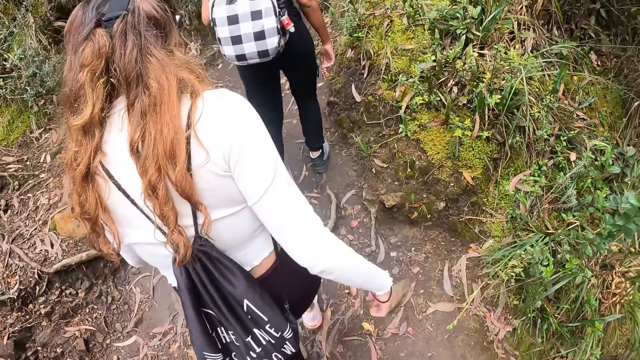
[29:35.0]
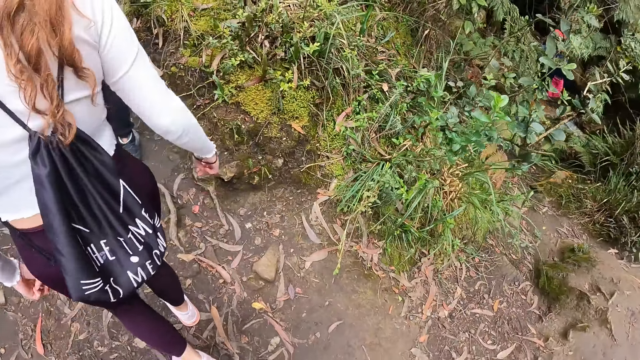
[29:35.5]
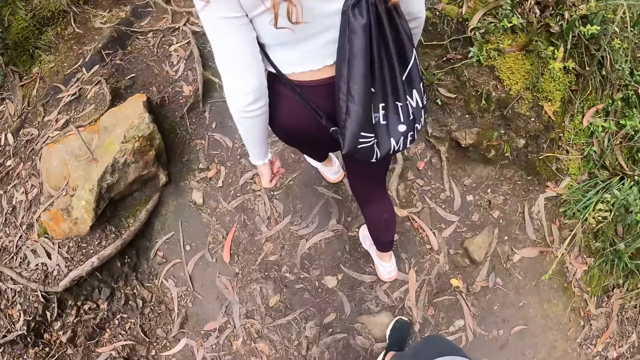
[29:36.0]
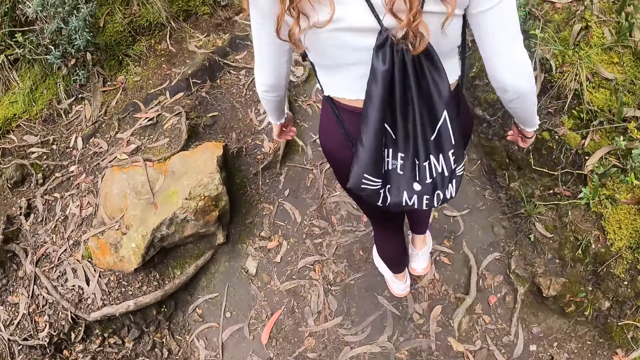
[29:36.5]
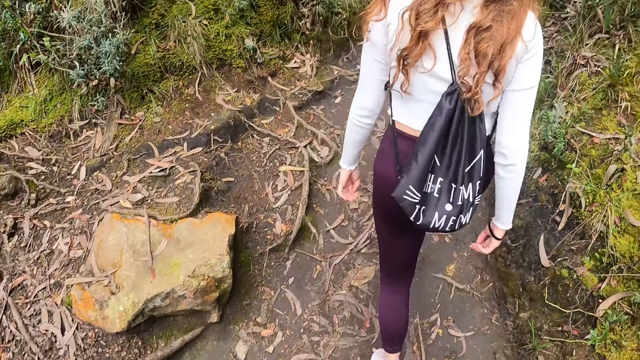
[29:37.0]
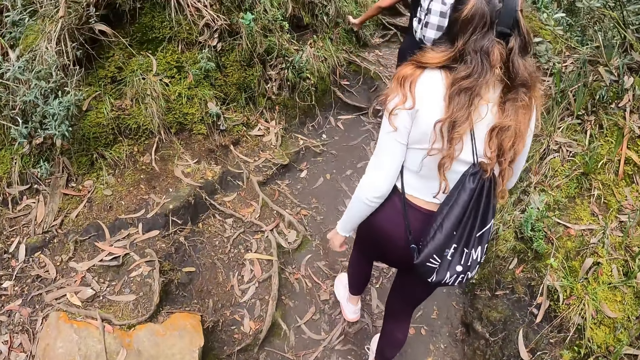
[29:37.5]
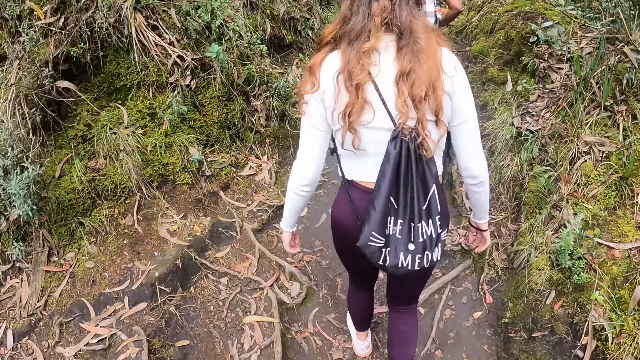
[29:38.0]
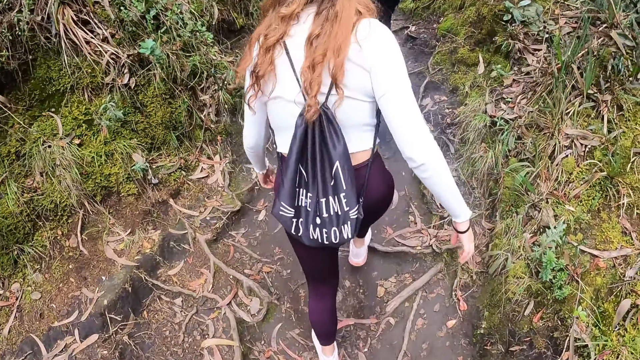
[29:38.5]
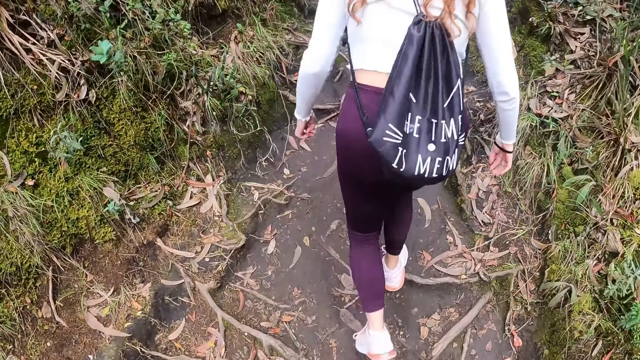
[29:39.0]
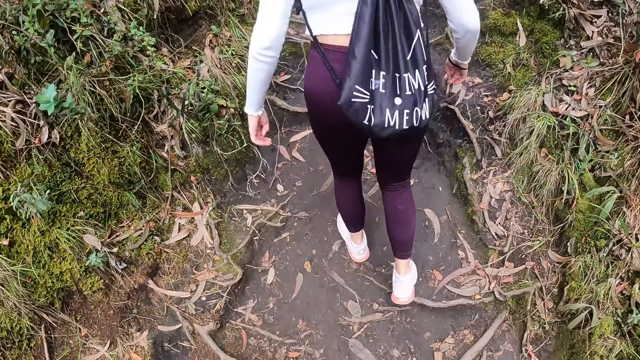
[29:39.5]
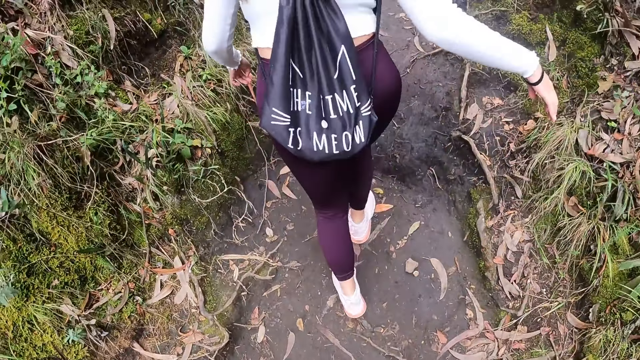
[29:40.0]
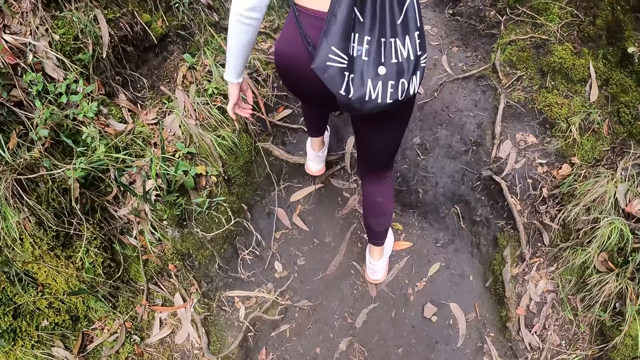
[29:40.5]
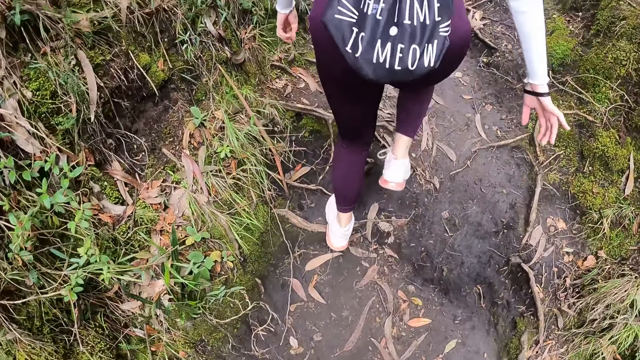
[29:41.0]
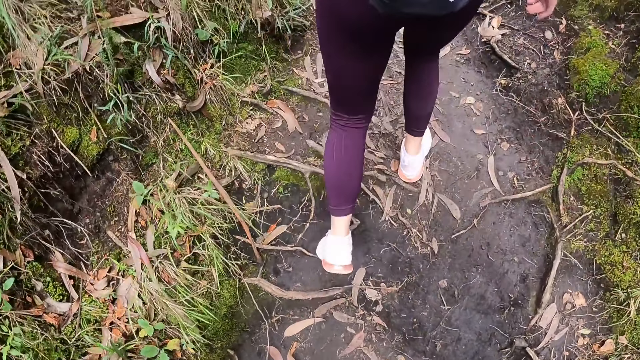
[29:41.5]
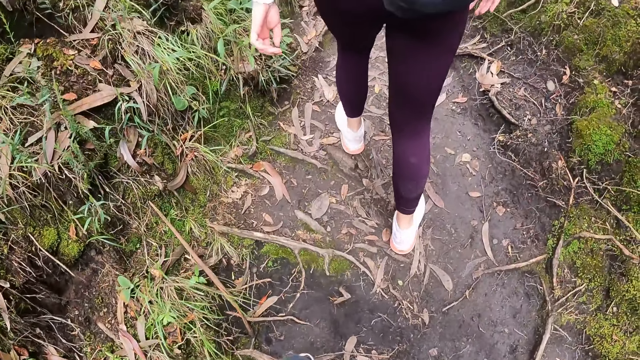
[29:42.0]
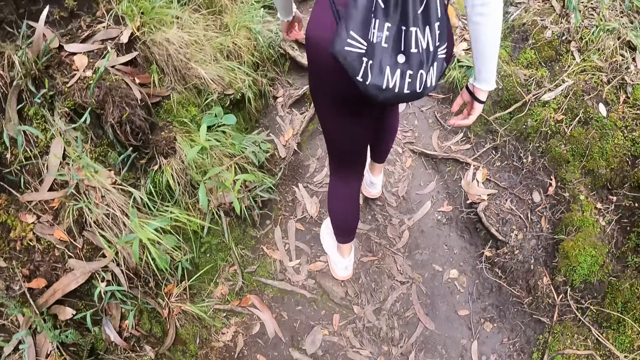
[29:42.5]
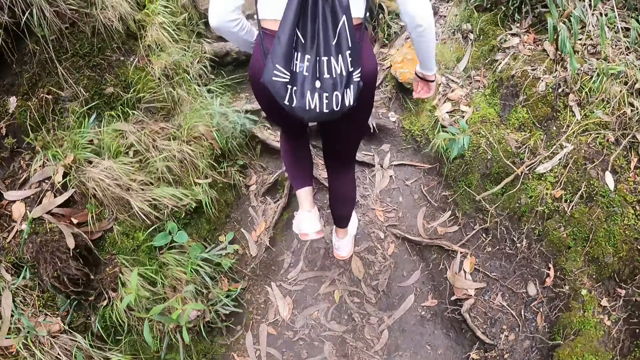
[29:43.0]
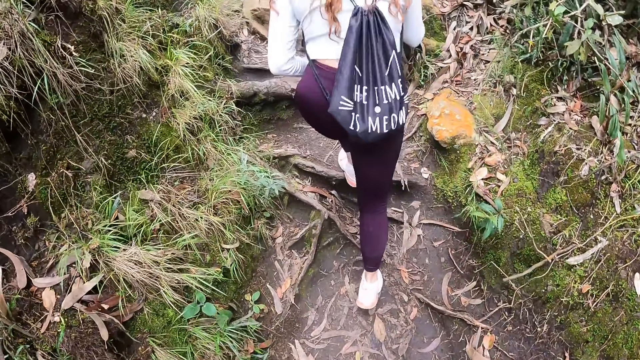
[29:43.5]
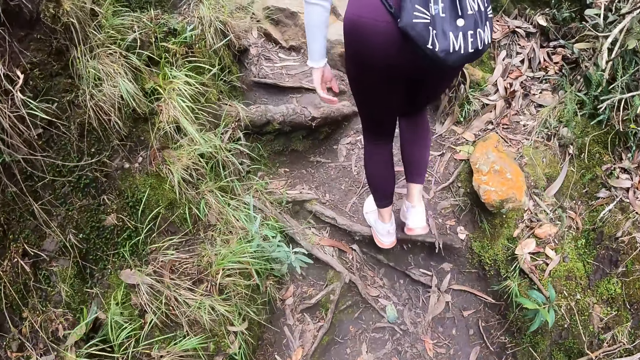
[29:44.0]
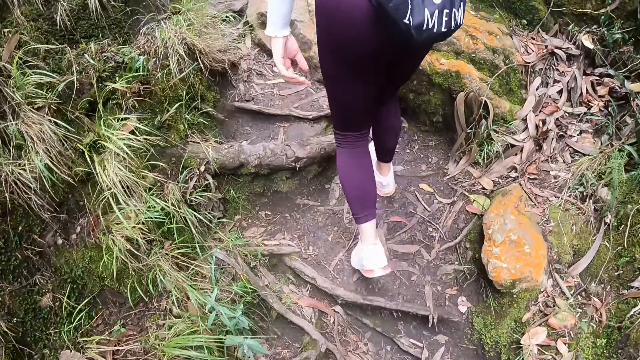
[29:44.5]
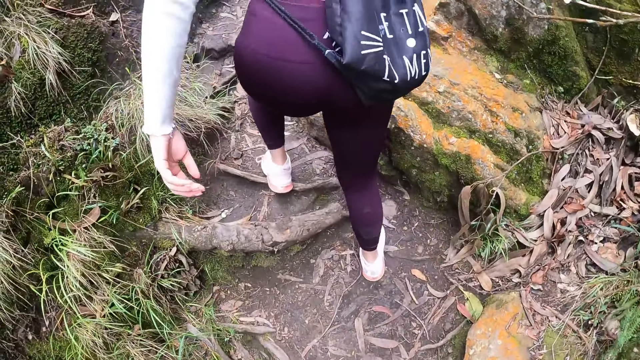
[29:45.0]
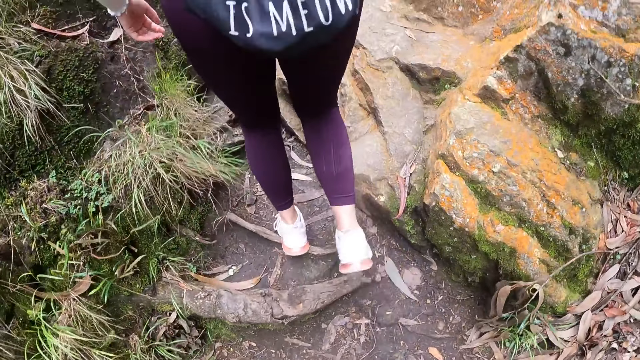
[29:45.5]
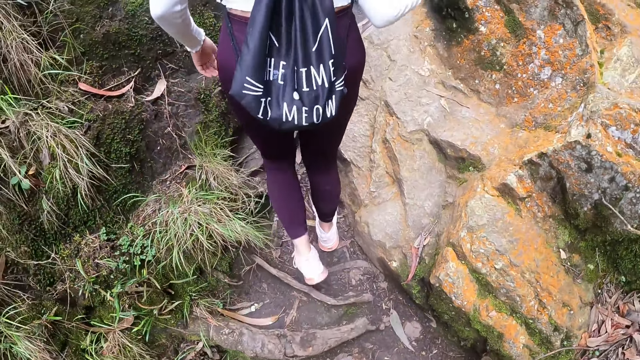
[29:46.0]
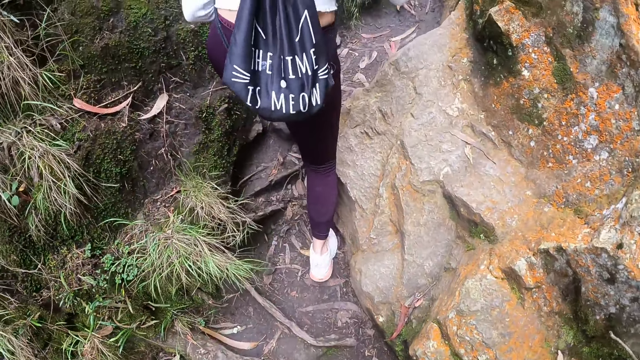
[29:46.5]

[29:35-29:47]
A woman hikes on the hill. The woman moves her hand.

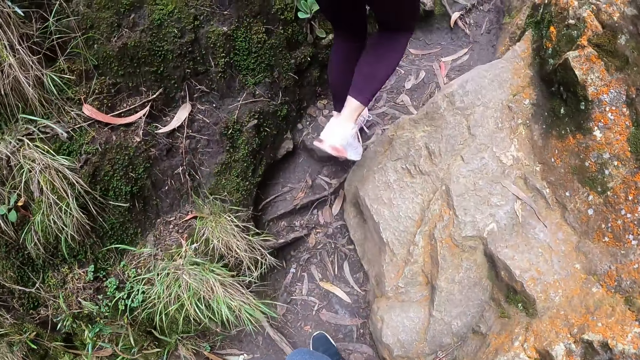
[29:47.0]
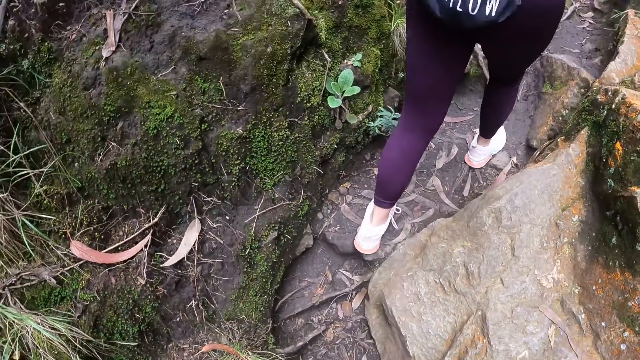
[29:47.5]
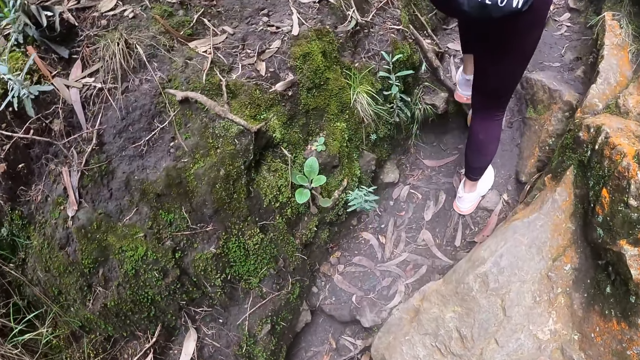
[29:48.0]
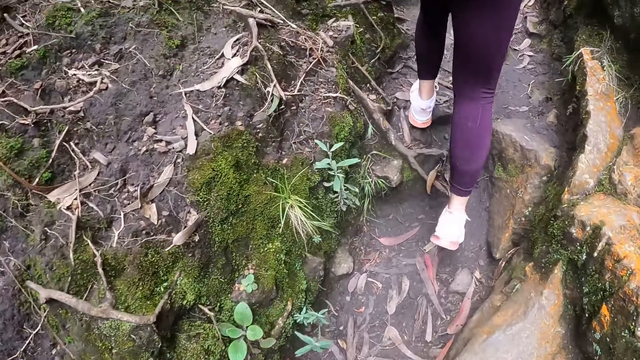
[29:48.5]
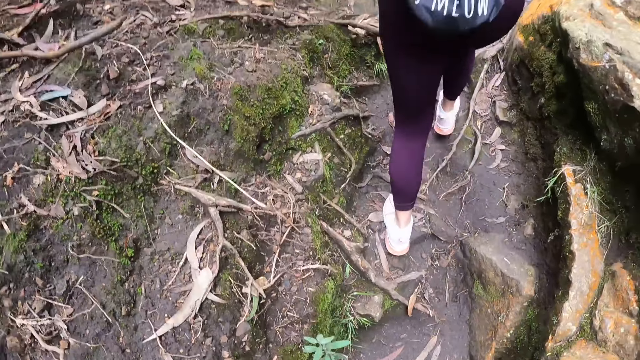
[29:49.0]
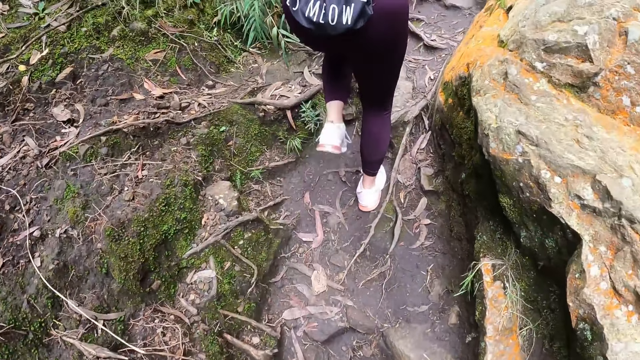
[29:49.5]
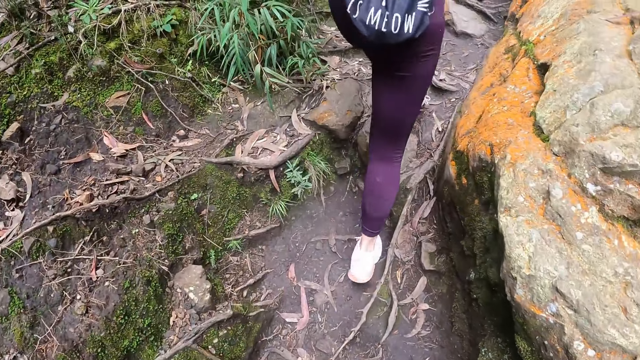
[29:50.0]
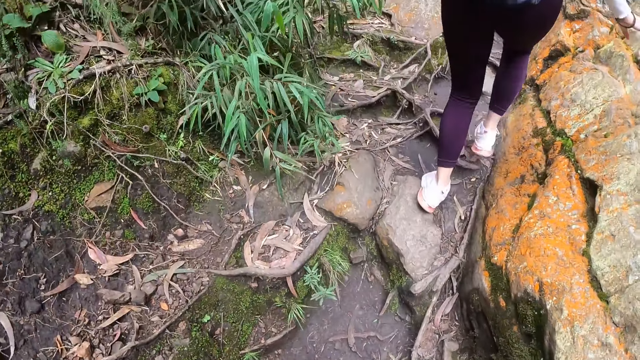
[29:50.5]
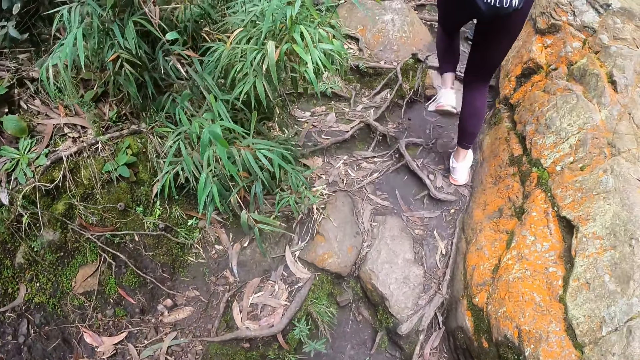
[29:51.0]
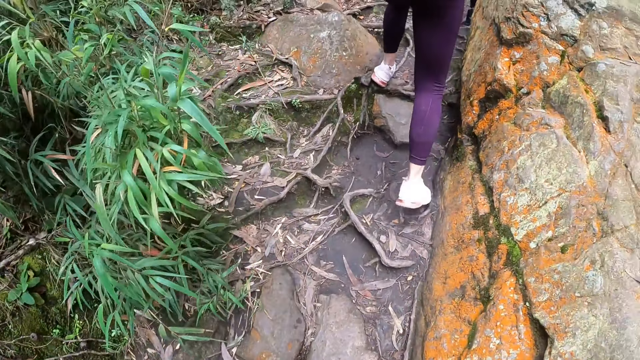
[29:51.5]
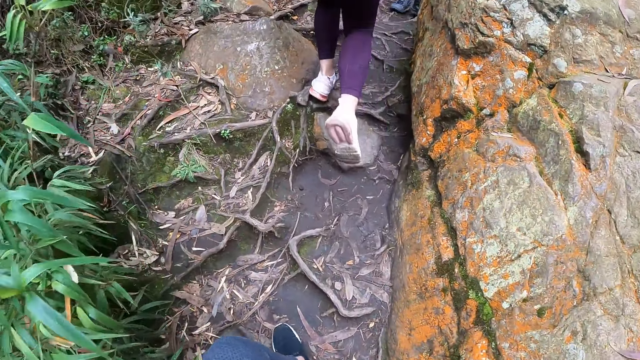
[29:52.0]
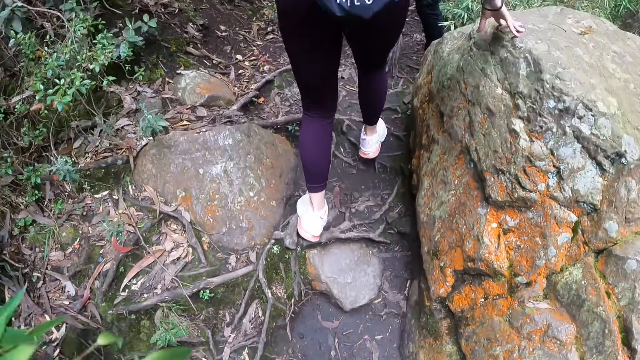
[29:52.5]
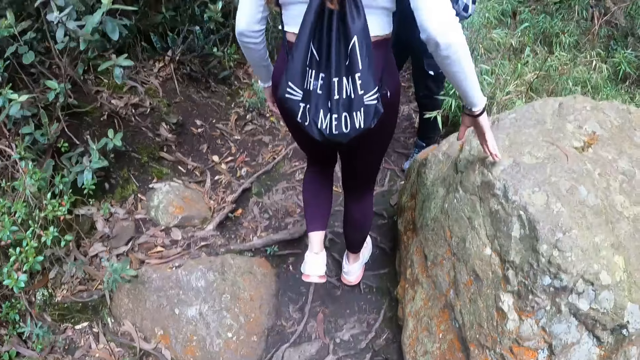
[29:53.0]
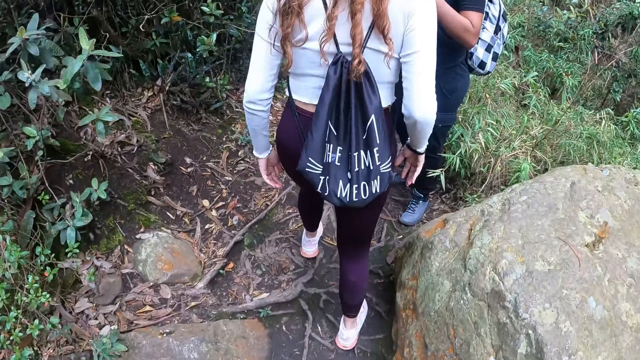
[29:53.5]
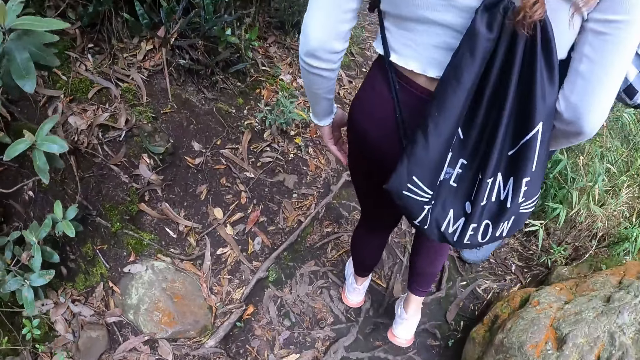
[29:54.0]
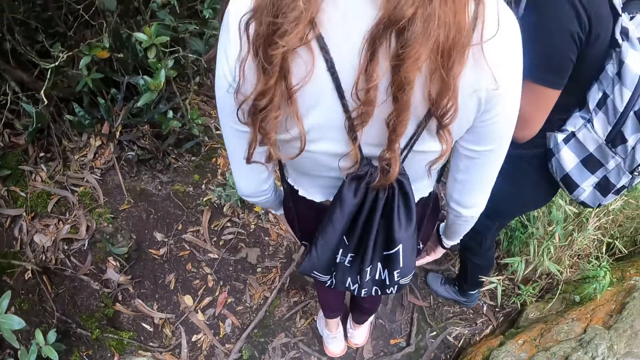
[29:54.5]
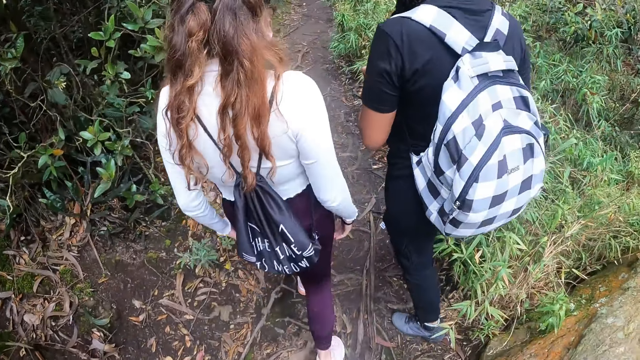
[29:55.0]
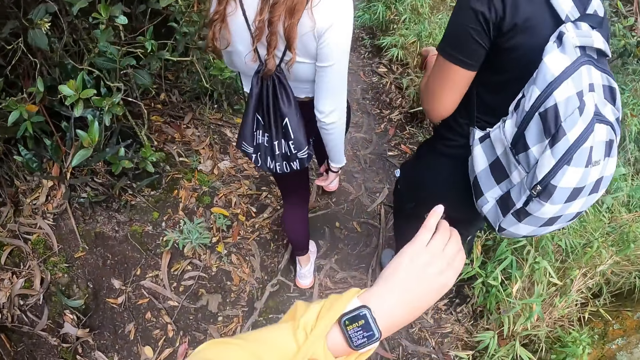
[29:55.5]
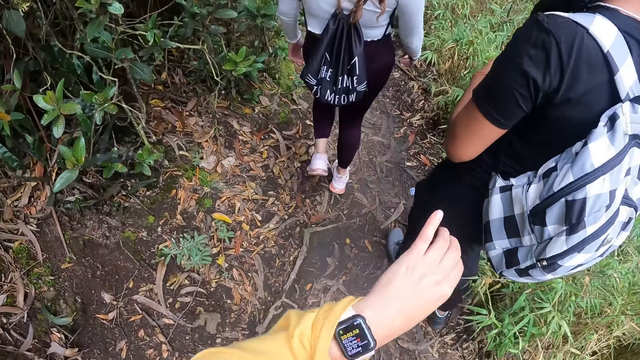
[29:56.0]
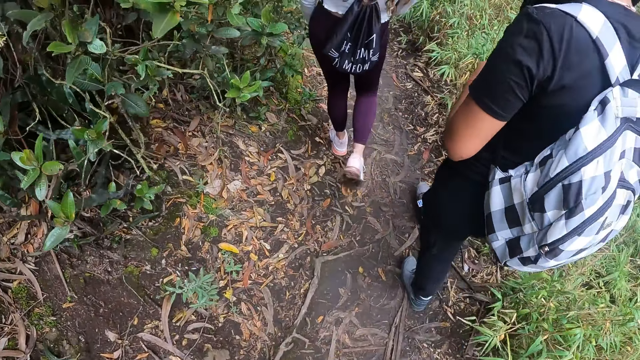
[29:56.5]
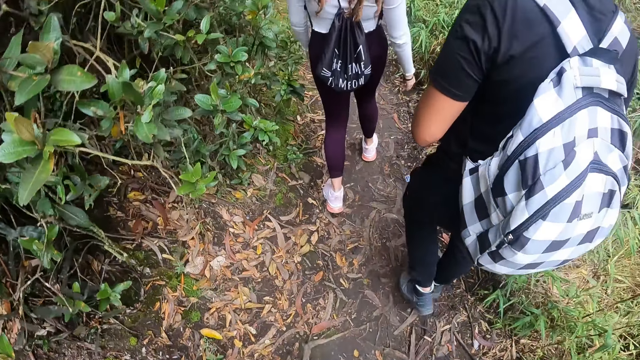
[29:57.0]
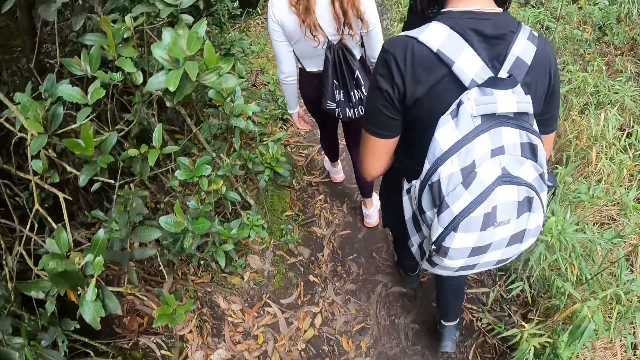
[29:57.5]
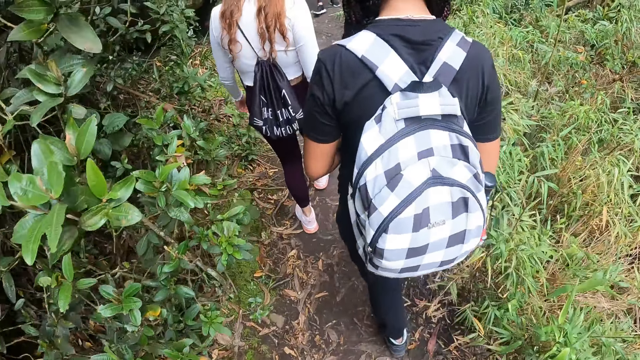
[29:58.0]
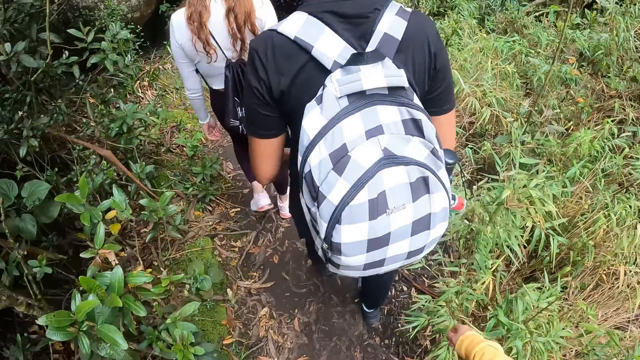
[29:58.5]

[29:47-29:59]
A woman places her right hand on a rock. Another woman looks around, interacts with the first woman and hikes on the hill. The camera wearer looks at a smart watch. They hike on a hill.
